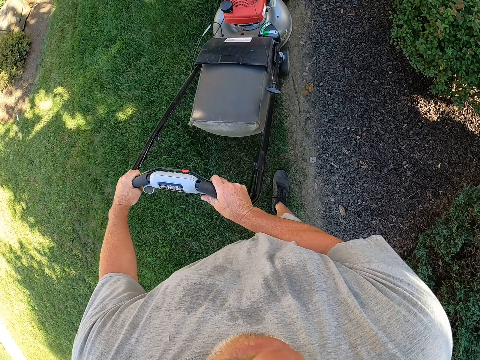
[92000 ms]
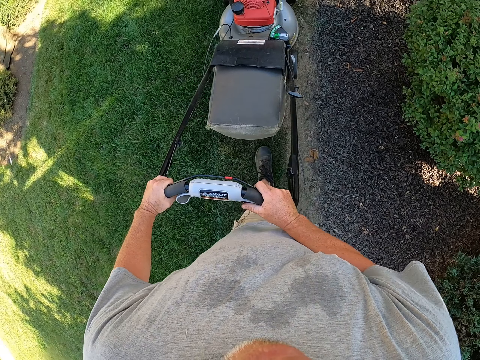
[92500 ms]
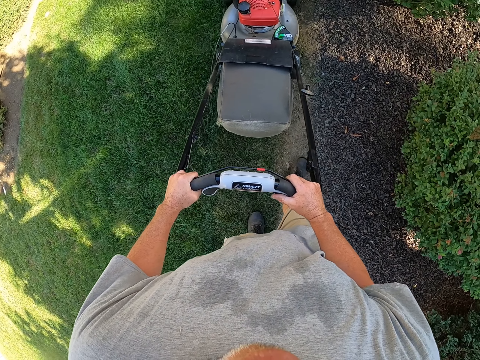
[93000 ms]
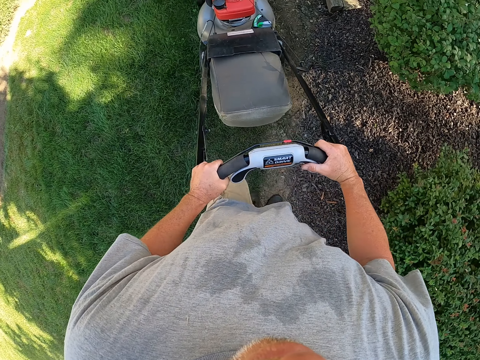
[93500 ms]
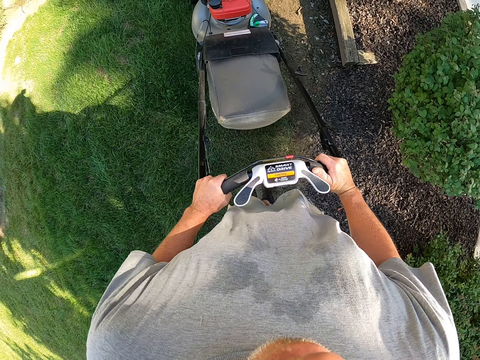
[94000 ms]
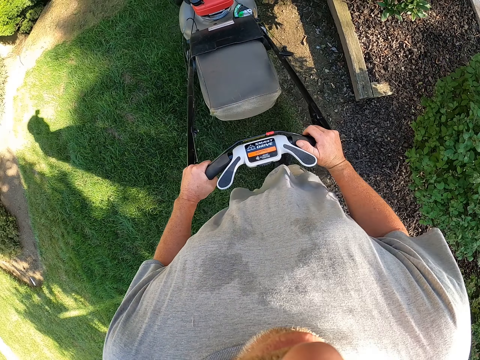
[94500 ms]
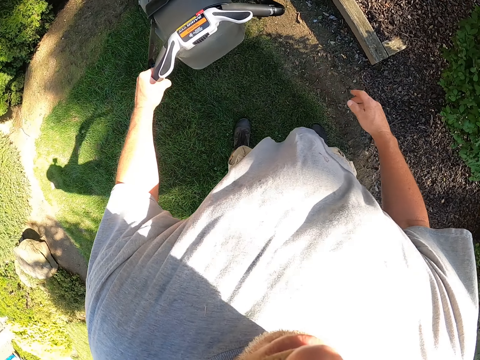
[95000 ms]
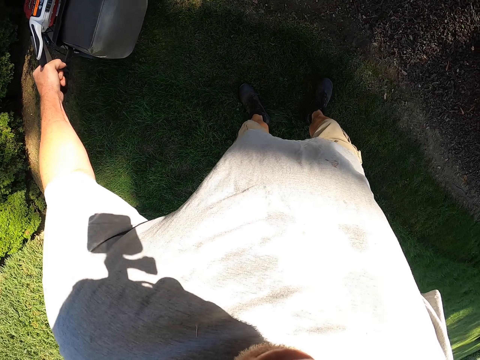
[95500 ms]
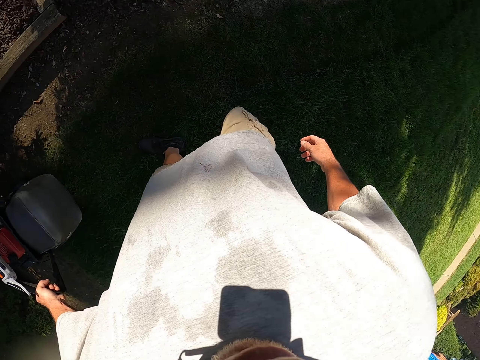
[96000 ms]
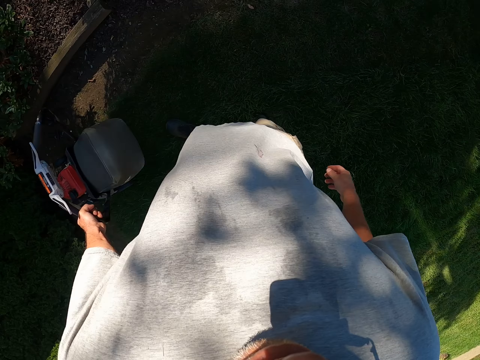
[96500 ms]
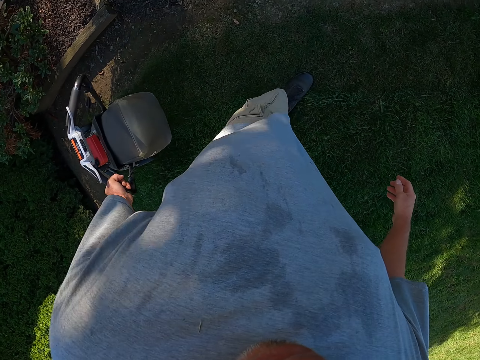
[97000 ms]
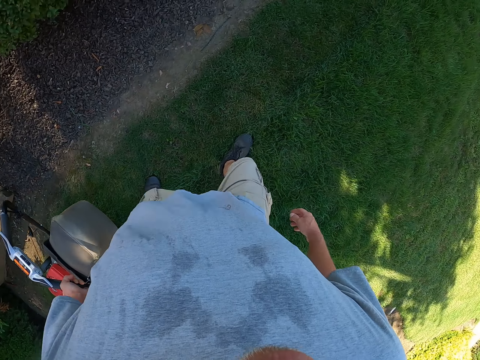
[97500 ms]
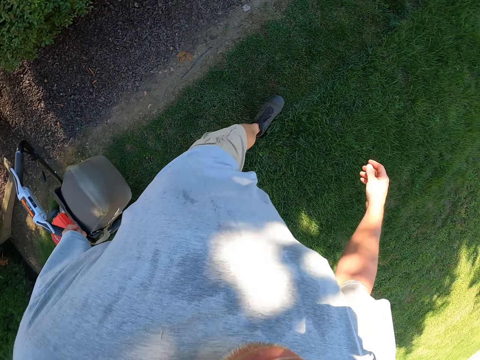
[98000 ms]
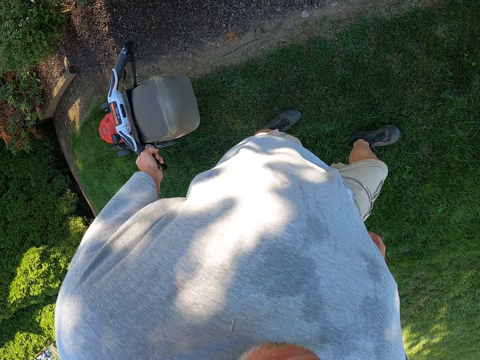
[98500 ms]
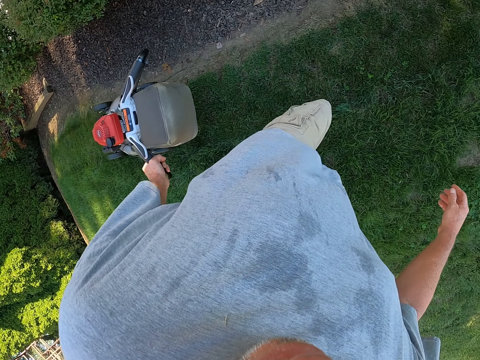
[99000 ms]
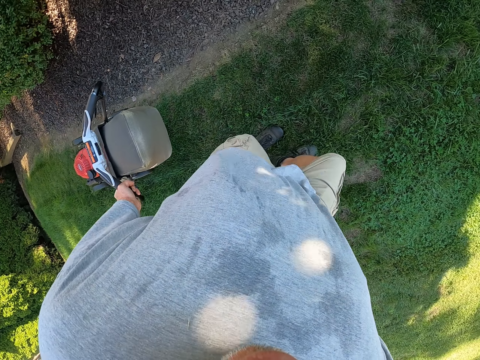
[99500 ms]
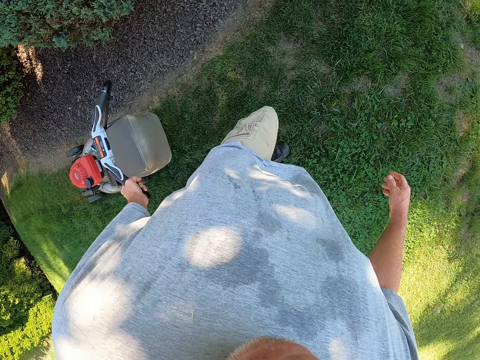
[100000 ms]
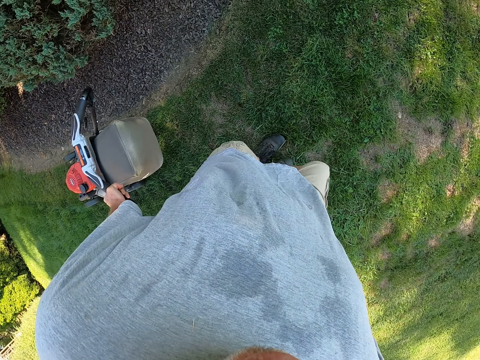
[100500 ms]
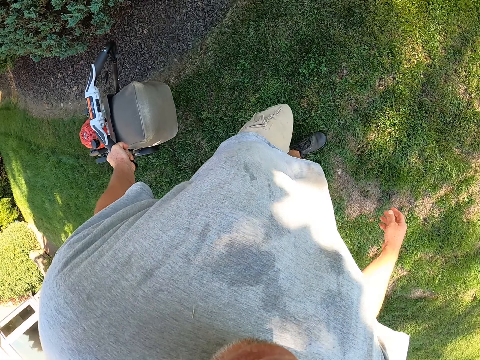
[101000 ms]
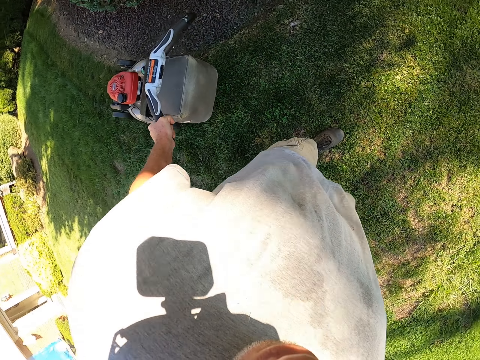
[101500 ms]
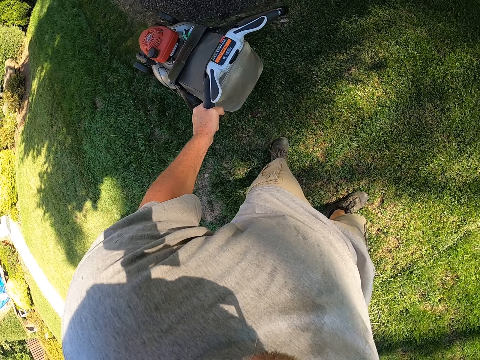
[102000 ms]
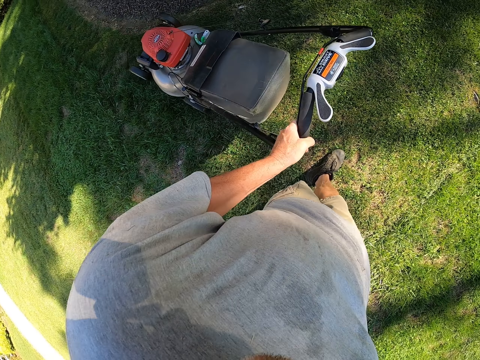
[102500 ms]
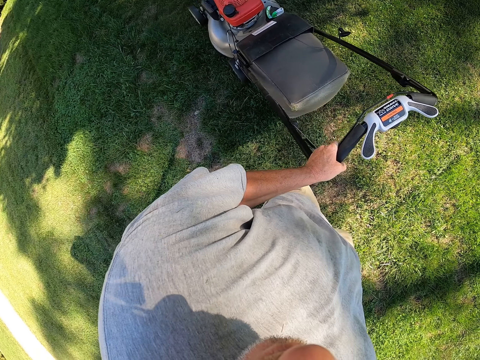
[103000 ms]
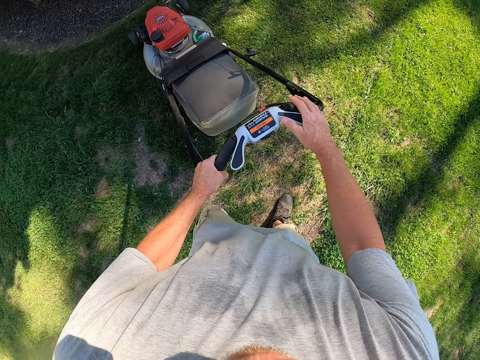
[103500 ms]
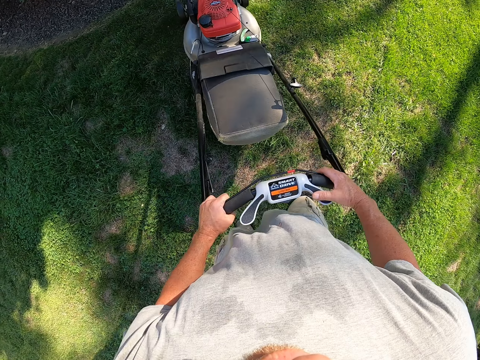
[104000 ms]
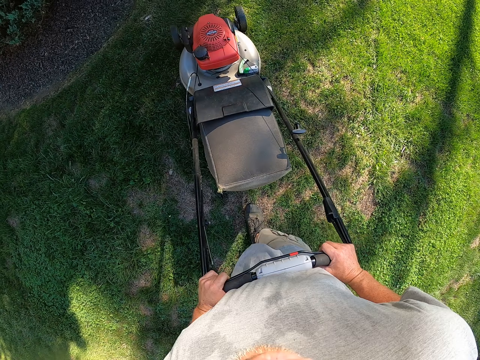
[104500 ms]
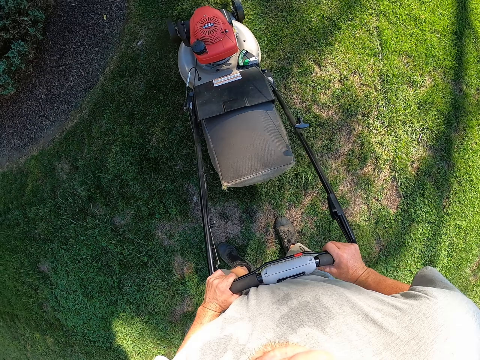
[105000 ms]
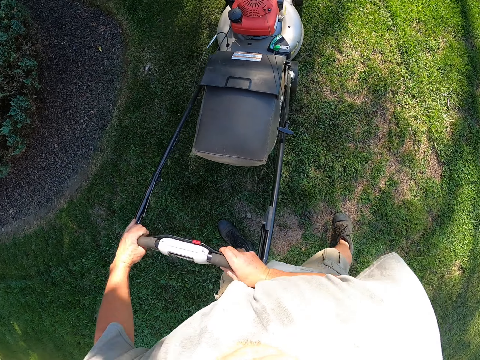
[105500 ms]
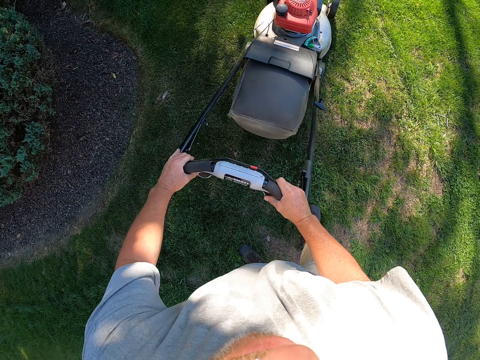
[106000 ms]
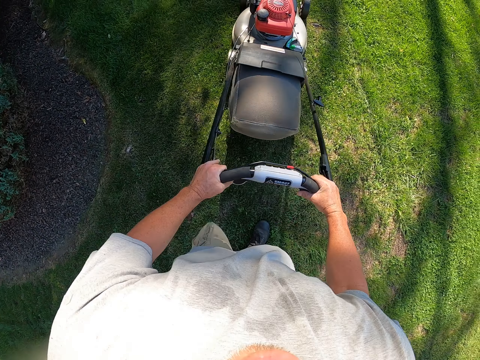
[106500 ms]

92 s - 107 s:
The camera wearer reverses the lawnmower. They trim grass on the compound.

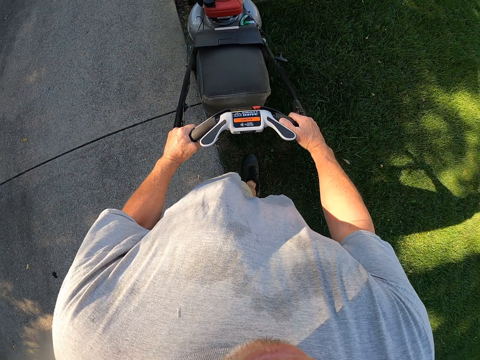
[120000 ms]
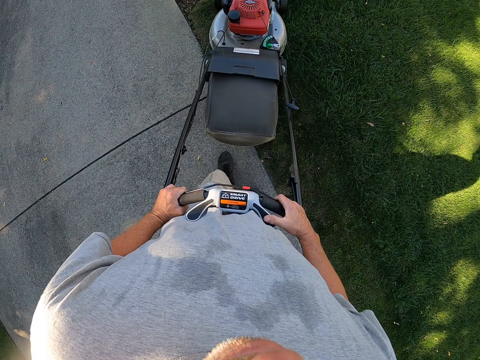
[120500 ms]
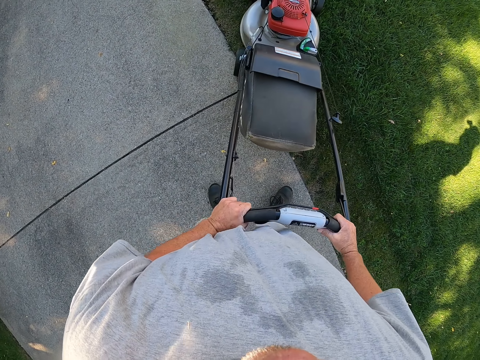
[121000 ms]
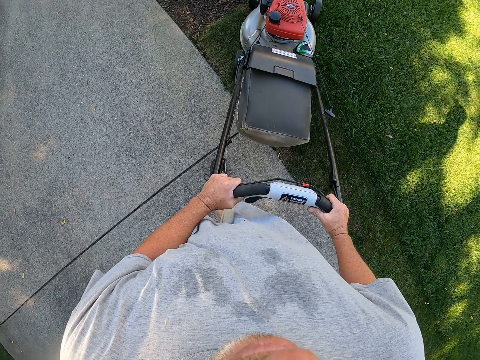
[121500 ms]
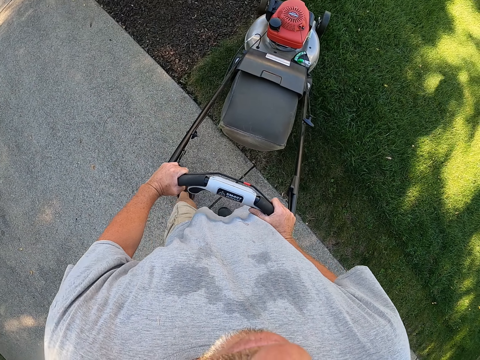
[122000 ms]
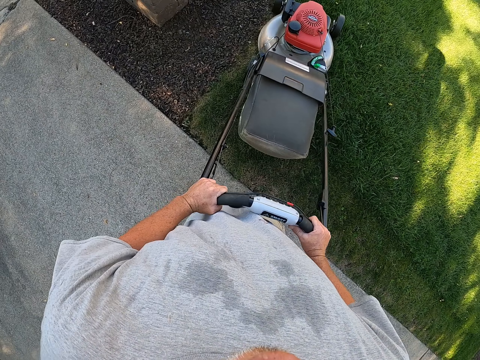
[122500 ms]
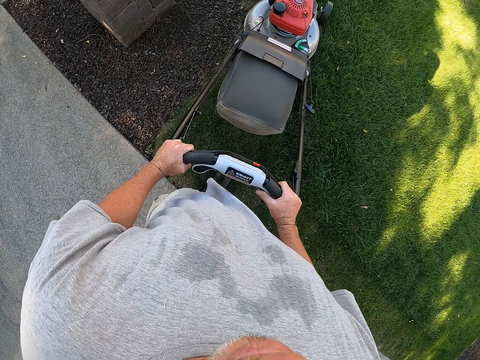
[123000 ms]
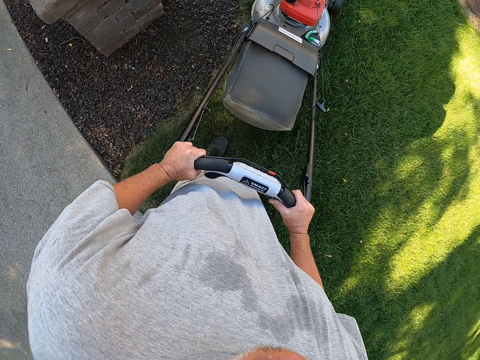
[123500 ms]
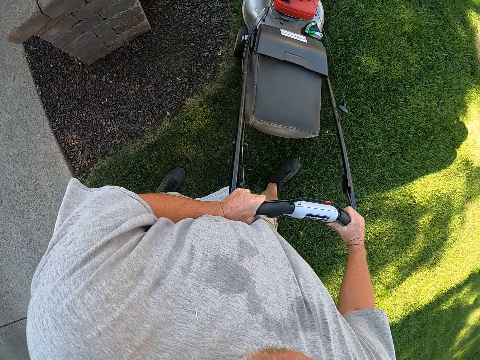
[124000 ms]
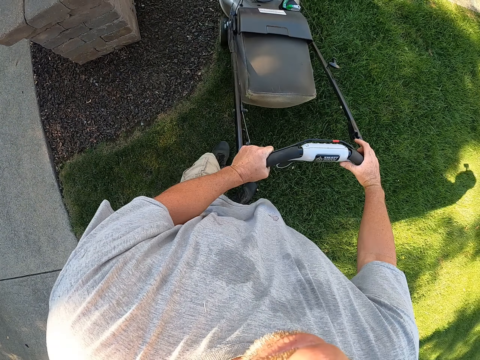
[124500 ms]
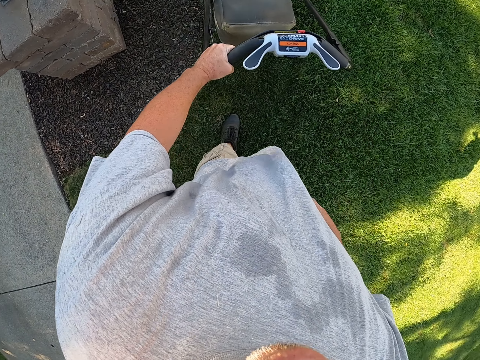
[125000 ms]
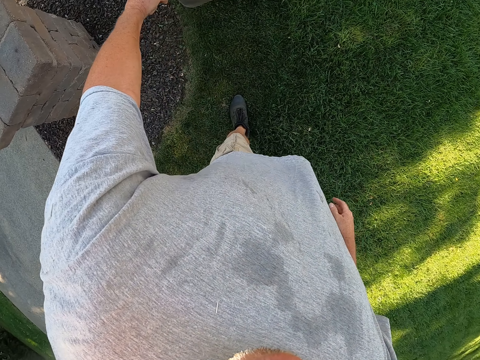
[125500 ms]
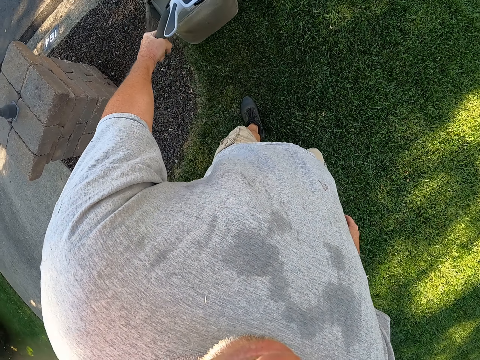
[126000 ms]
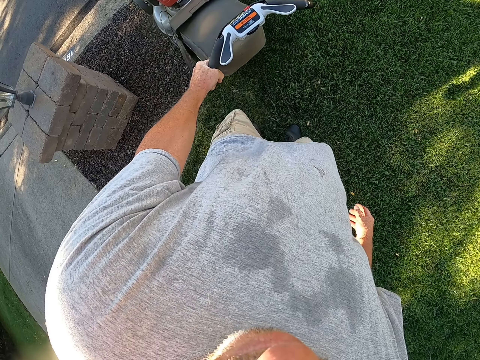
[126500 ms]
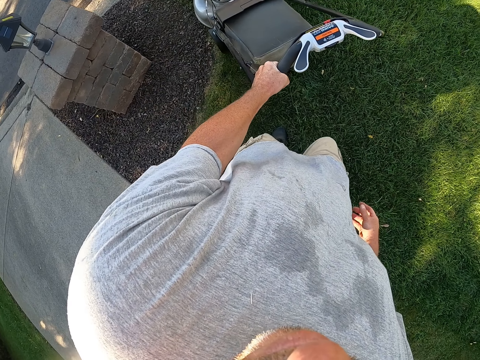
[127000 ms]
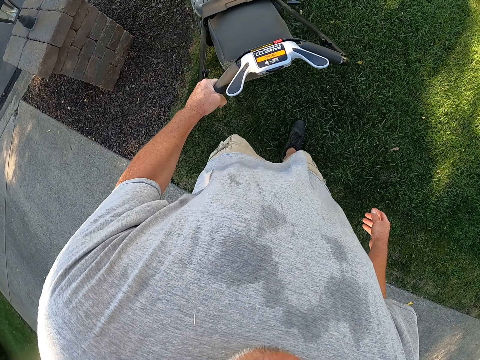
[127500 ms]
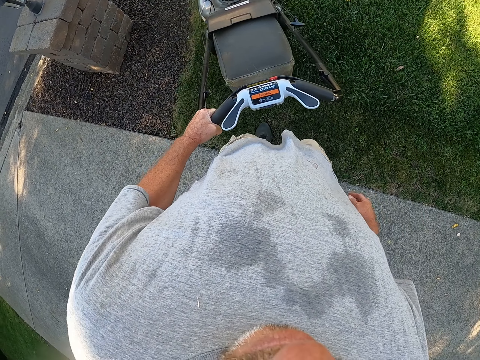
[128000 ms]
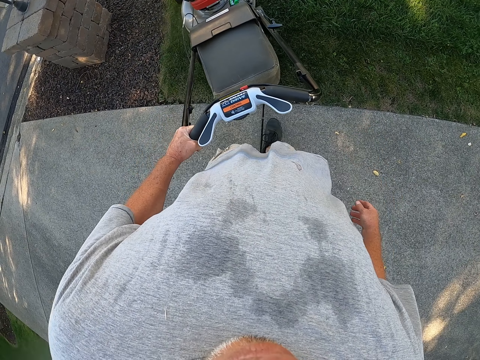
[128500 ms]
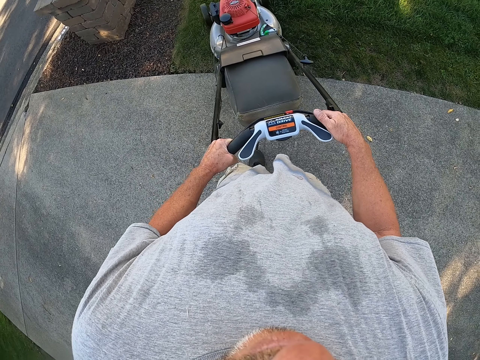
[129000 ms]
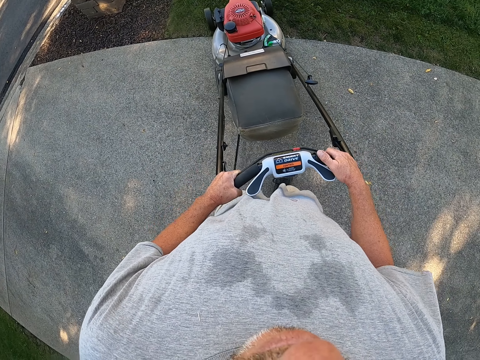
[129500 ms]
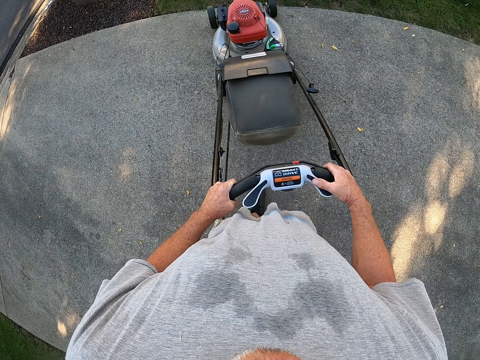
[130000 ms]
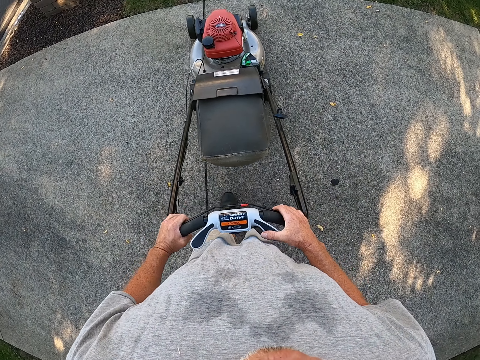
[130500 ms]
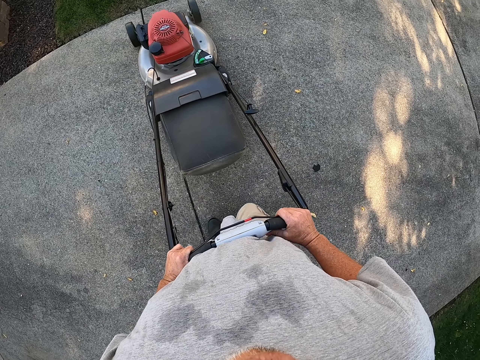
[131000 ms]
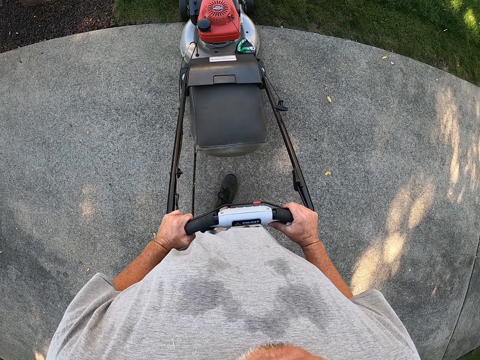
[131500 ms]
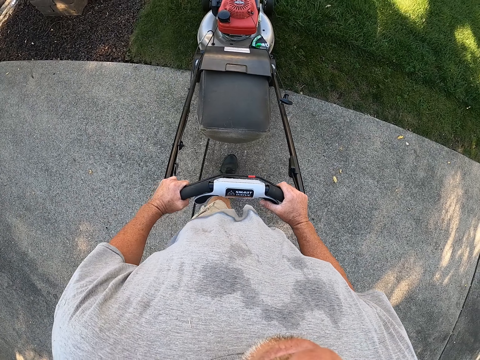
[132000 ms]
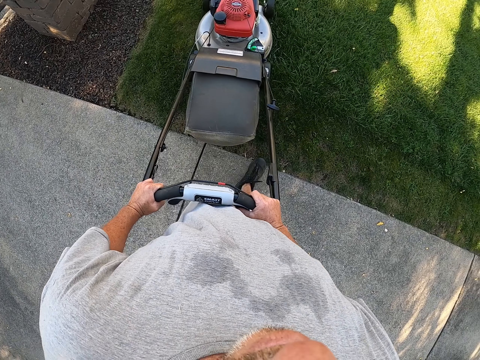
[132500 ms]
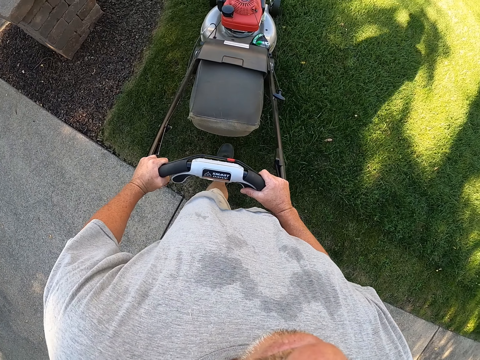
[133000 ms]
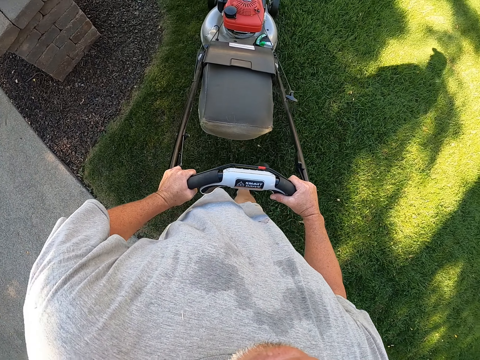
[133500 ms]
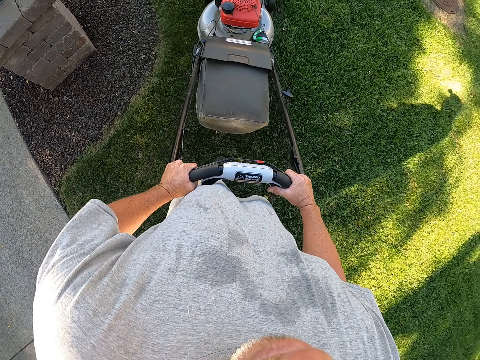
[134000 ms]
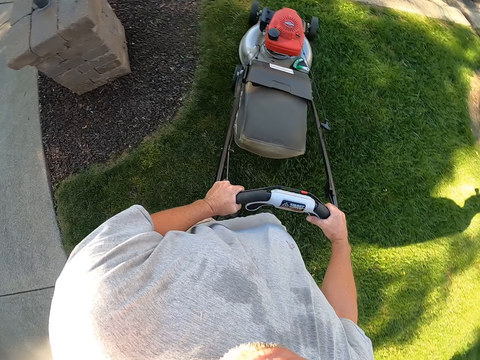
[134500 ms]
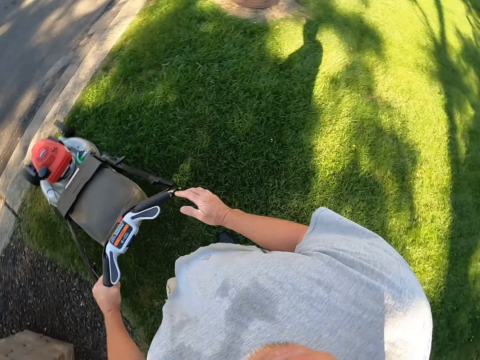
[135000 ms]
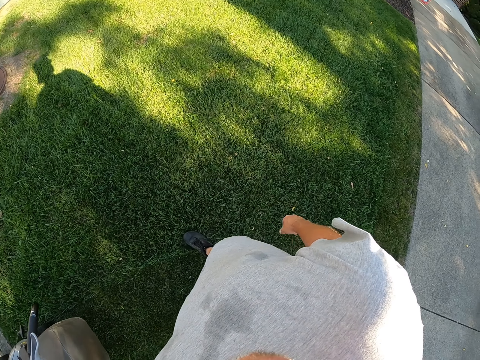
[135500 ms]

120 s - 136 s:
The camera wearer changes direction. They trim grass on the compound. They reverse the lawnmower. They trim grass on the compound.
